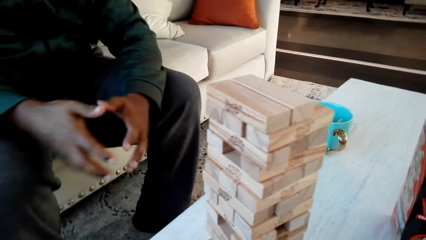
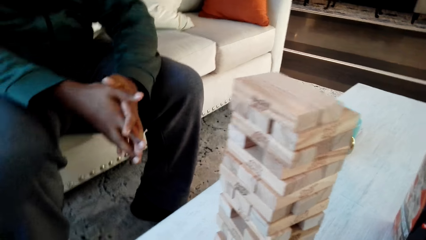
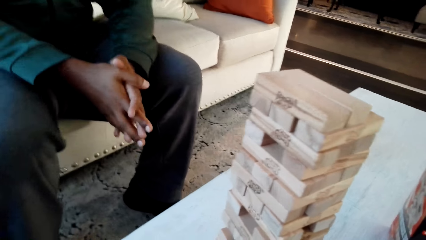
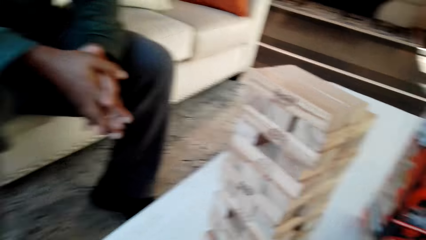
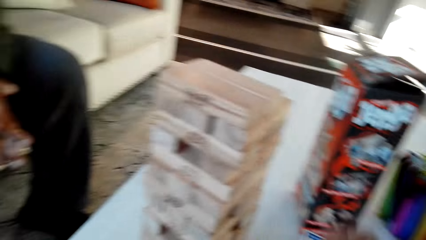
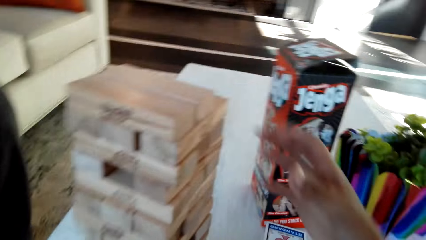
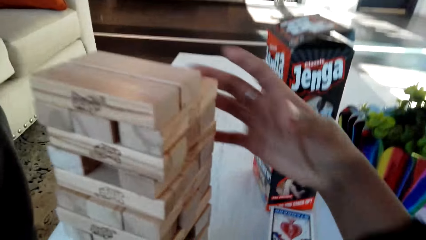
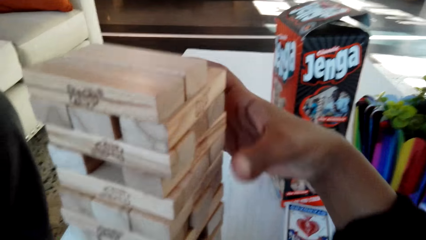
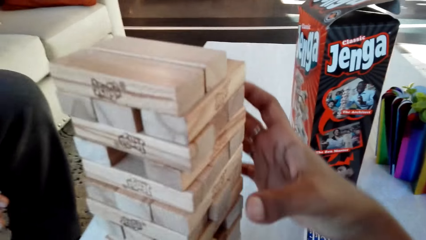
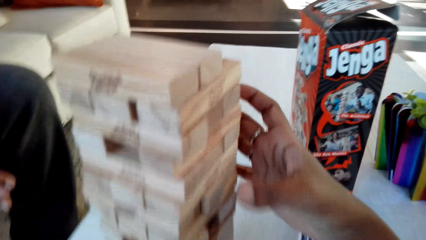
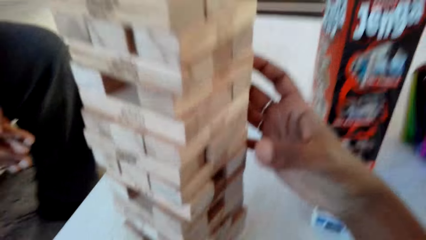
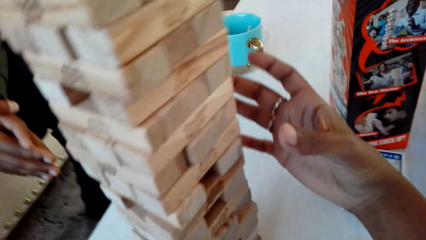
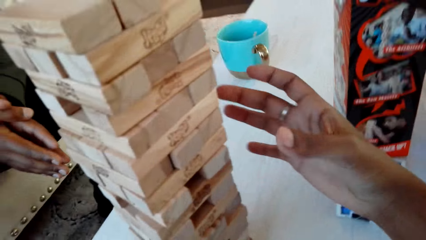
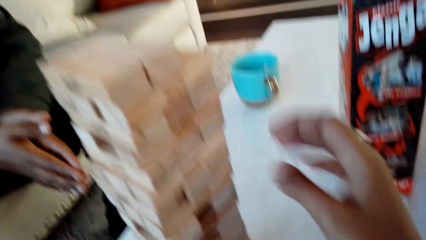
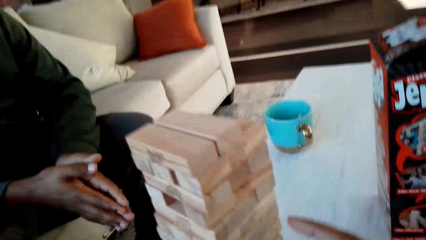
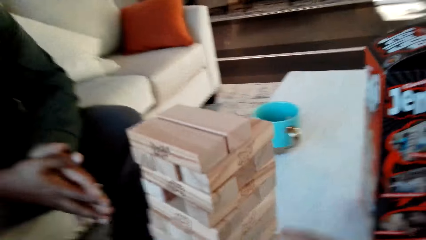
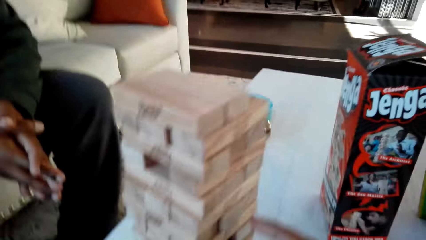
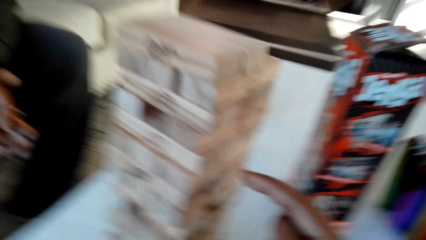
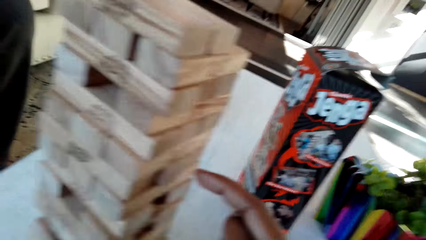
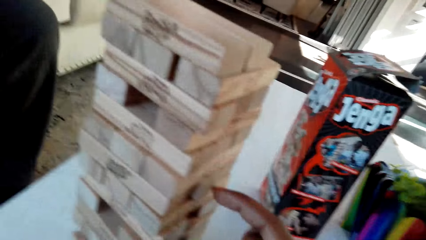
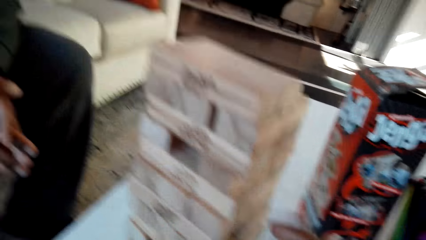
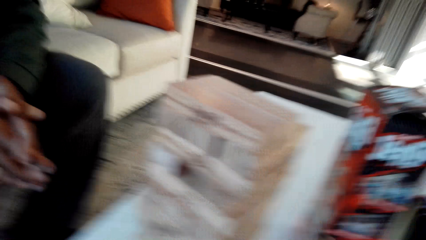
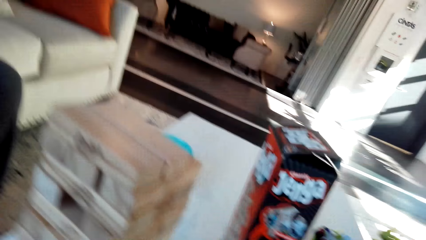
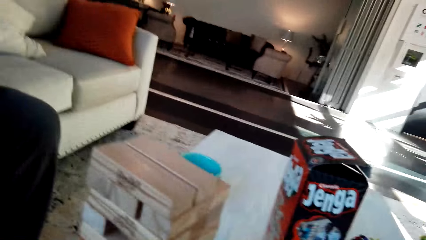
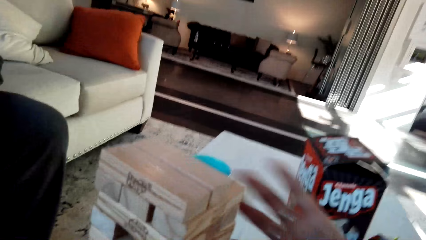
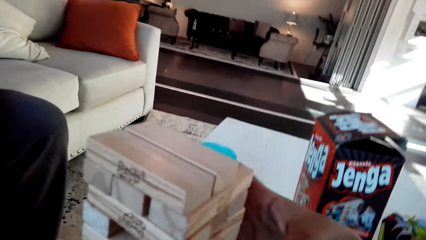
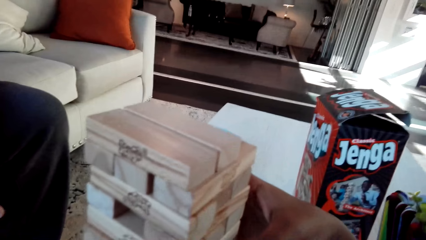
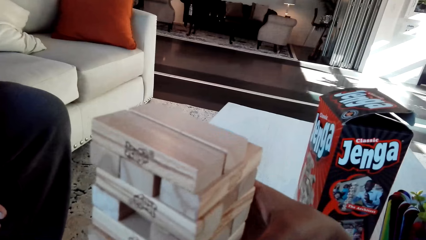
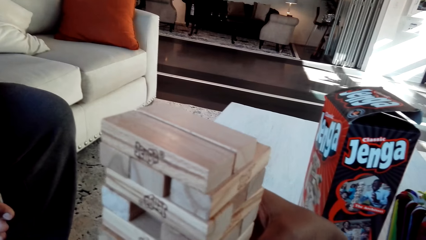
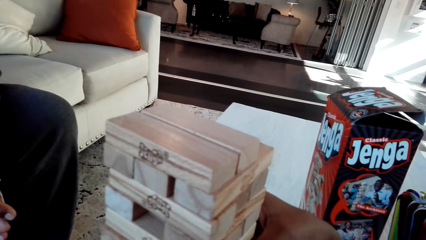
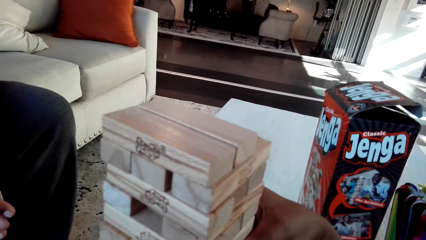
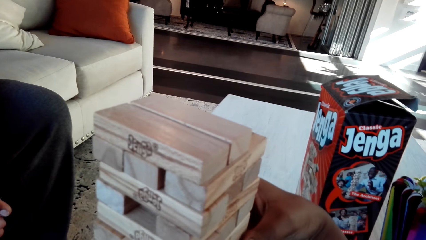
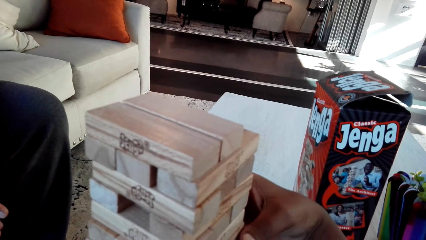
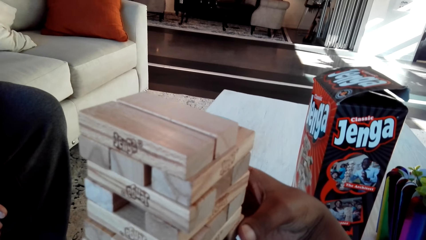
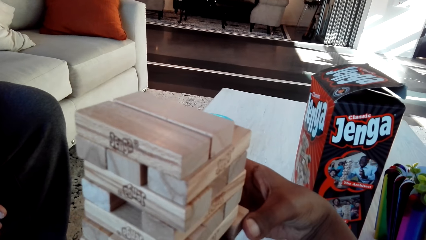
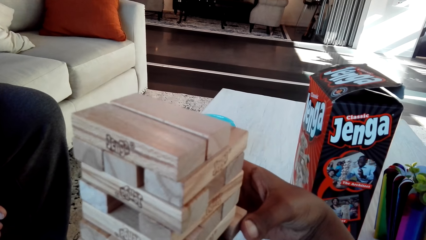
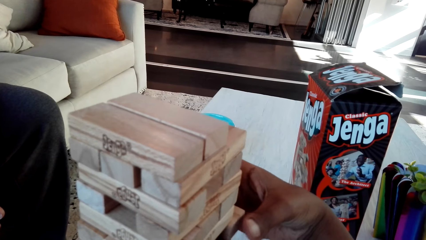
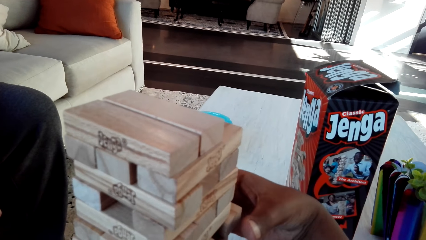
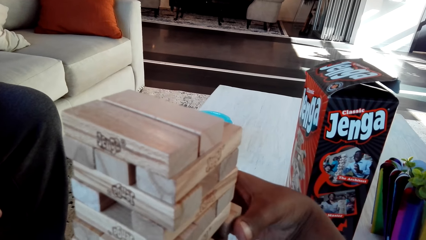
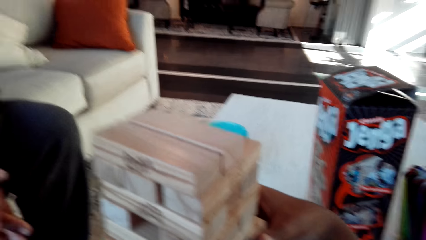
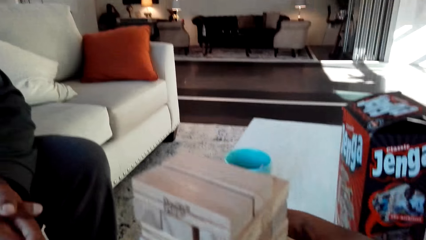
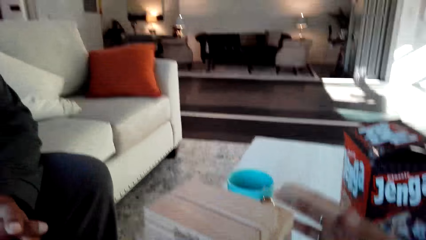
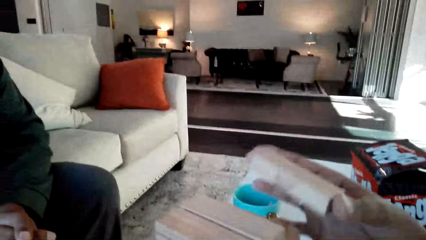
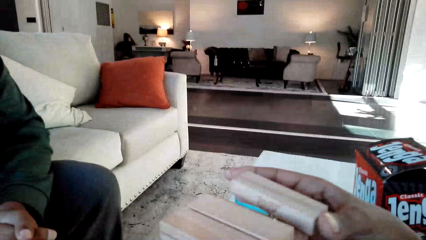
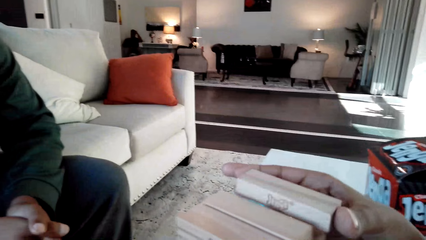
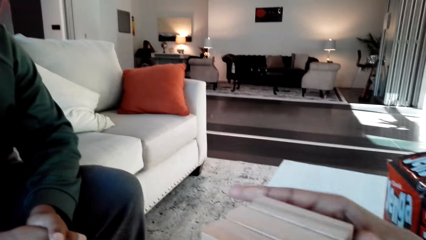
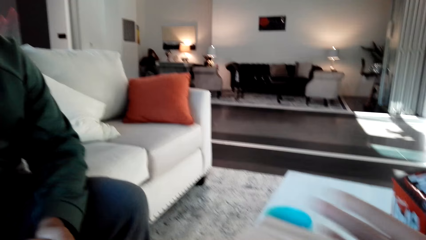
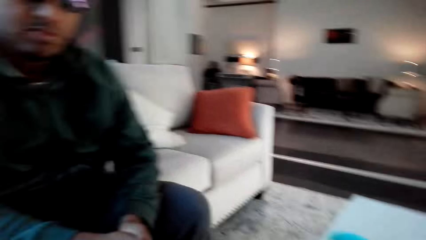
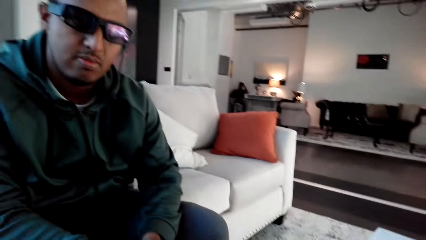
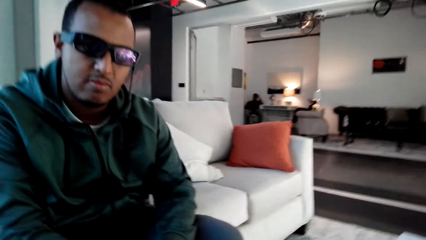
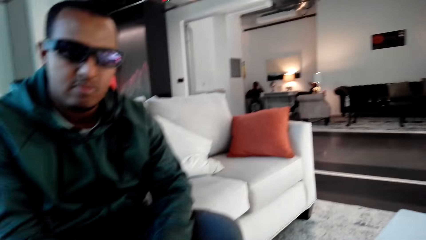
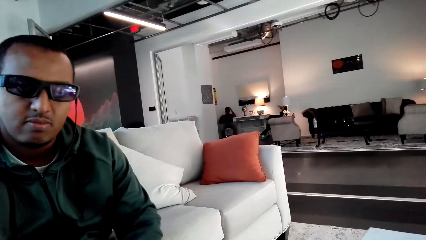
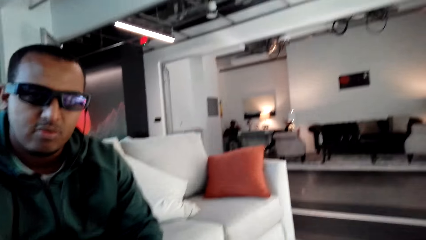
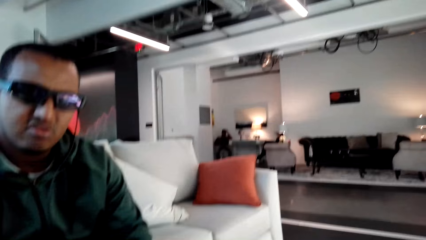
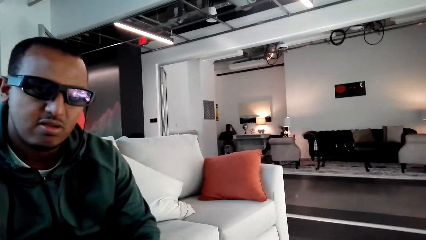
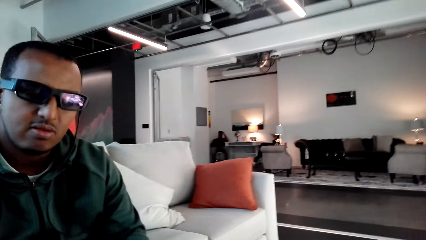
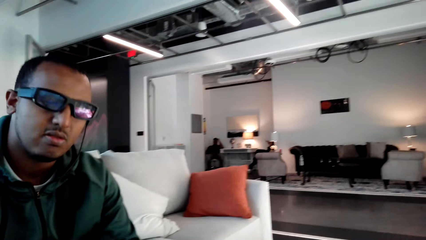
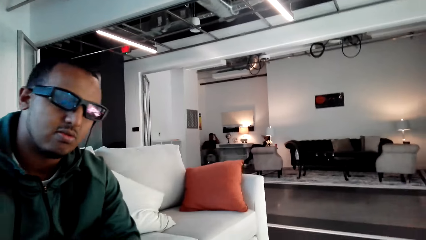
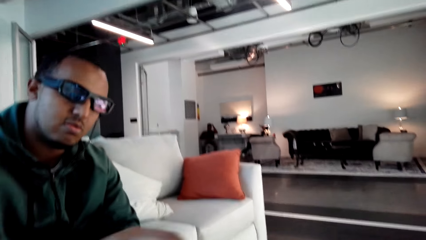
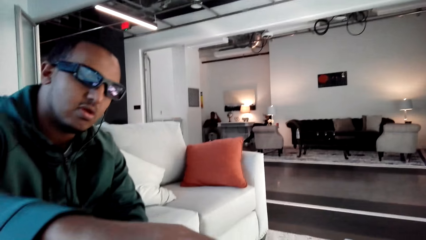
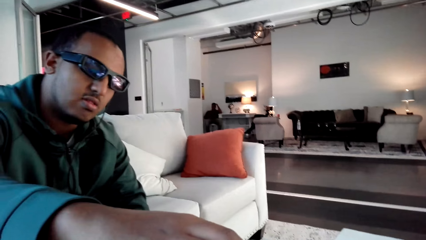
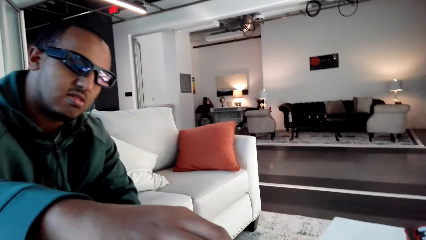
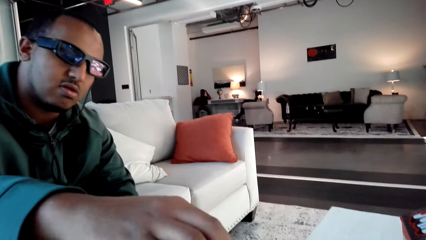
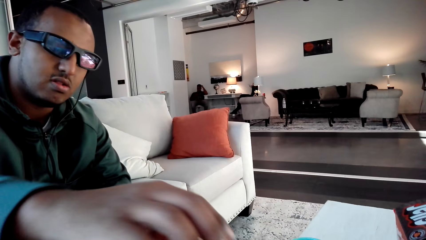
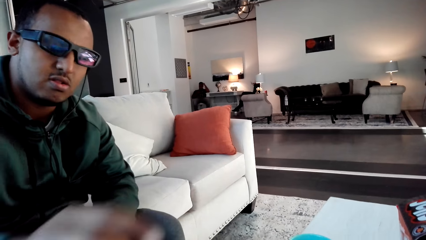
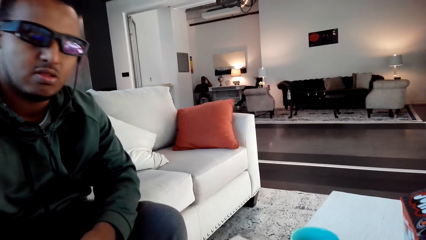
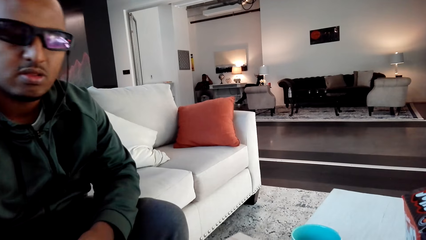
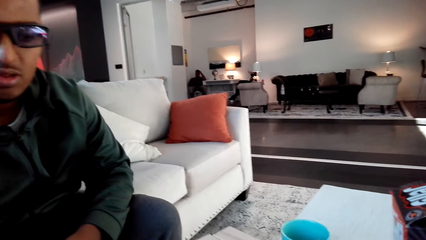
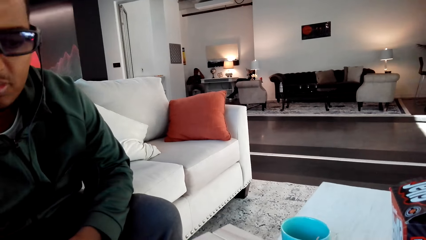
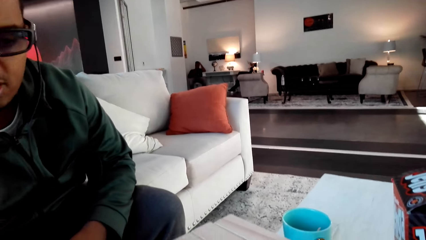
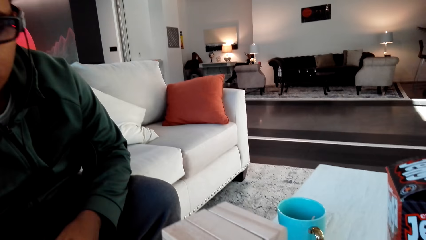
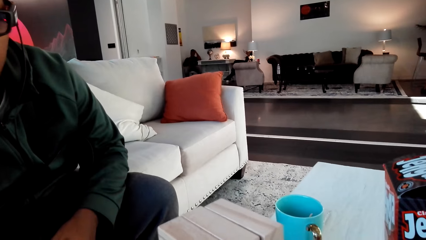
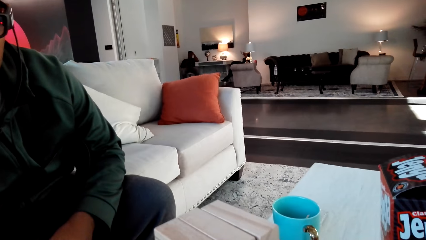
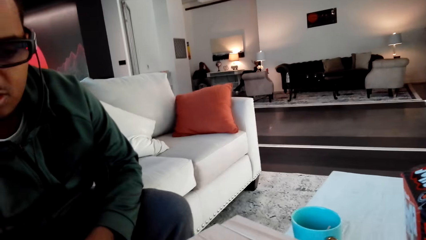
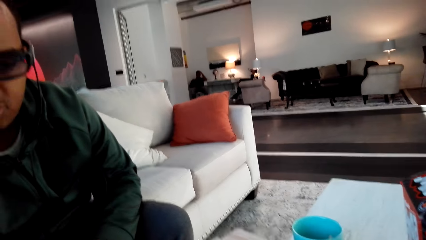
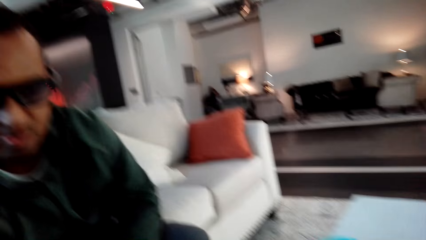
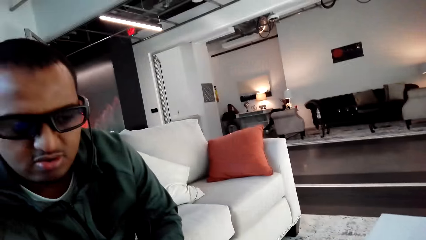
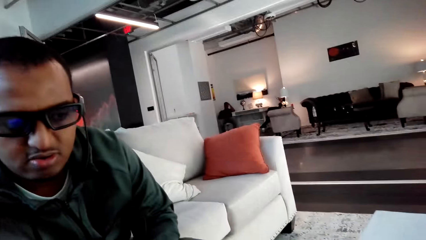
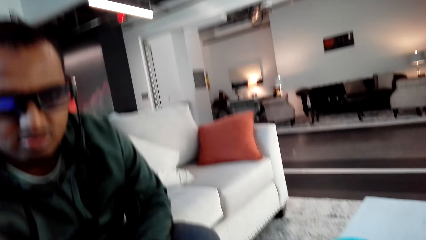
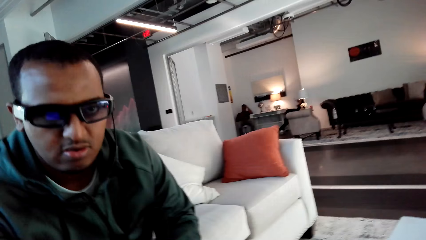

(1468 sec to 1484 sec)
The camera wearer converses with a man. They play classic Jenga game with the man. The man plays Jenga.
